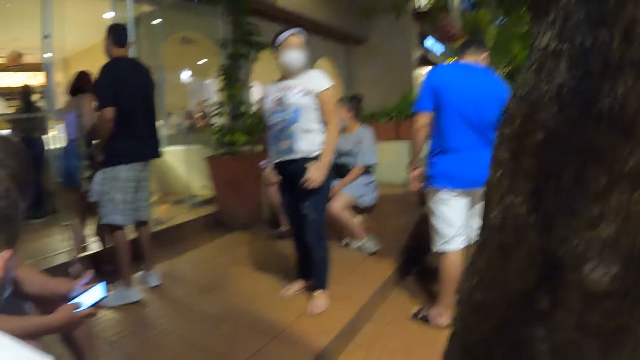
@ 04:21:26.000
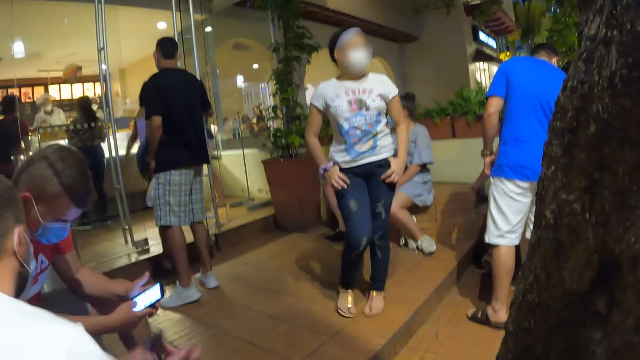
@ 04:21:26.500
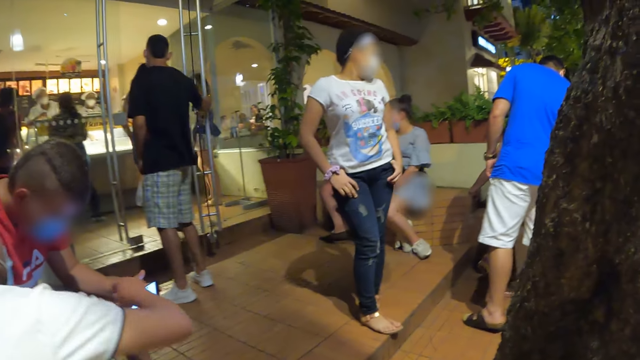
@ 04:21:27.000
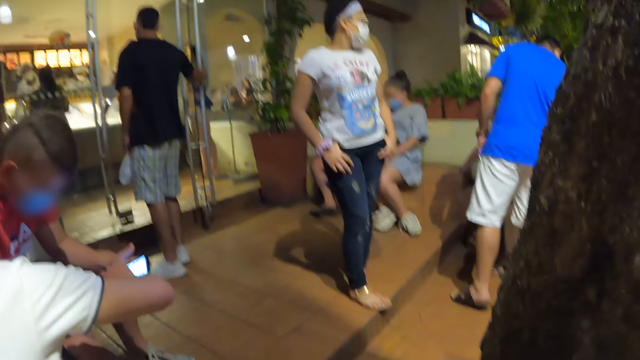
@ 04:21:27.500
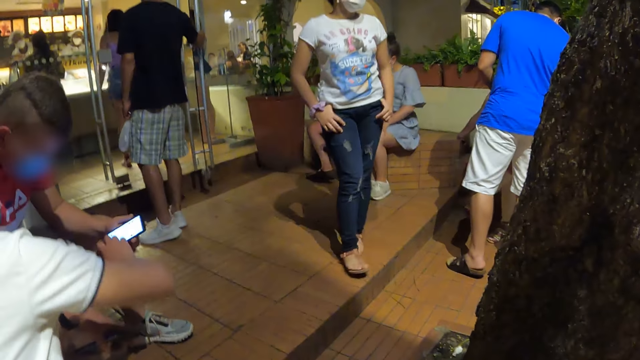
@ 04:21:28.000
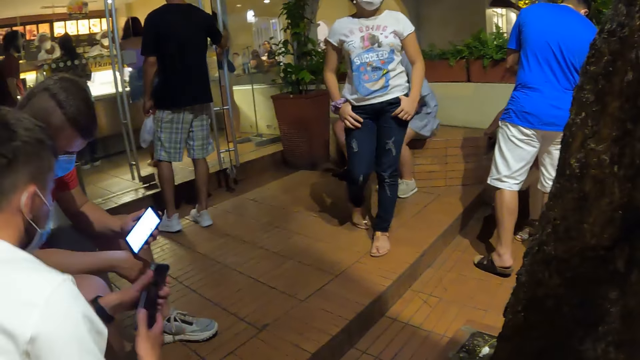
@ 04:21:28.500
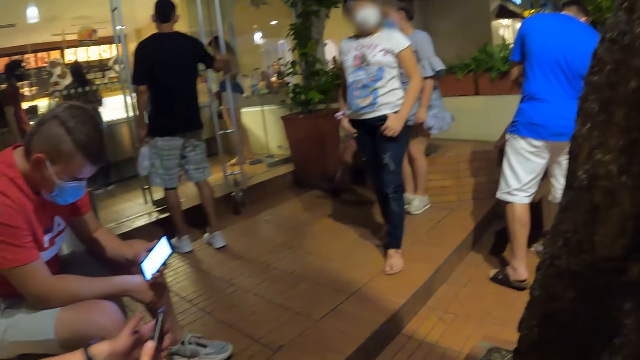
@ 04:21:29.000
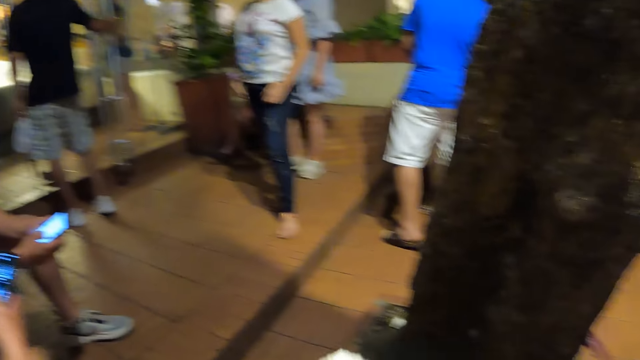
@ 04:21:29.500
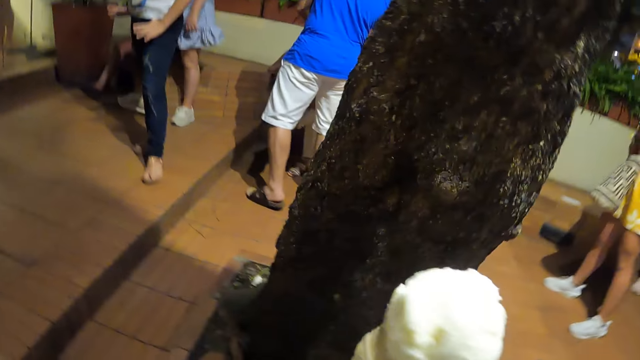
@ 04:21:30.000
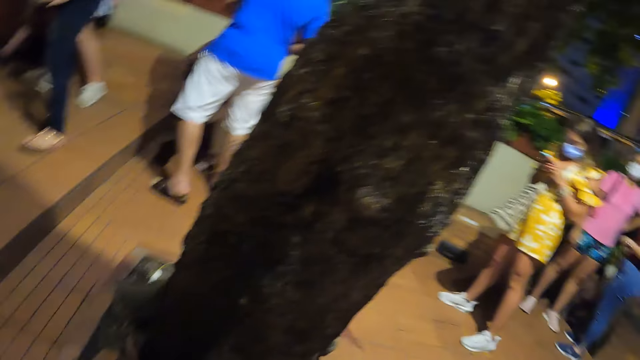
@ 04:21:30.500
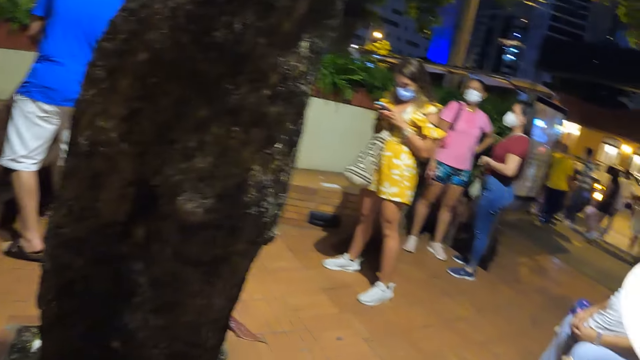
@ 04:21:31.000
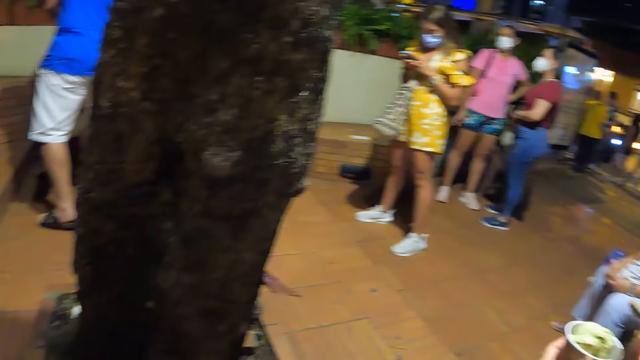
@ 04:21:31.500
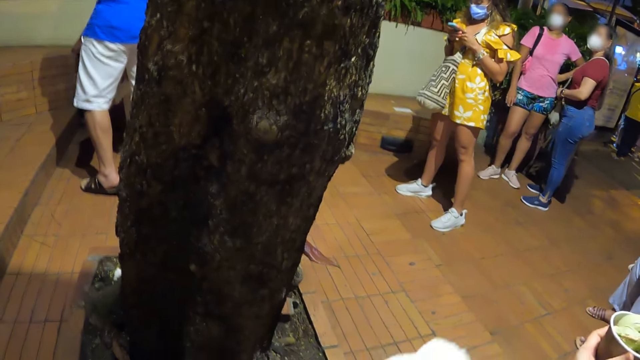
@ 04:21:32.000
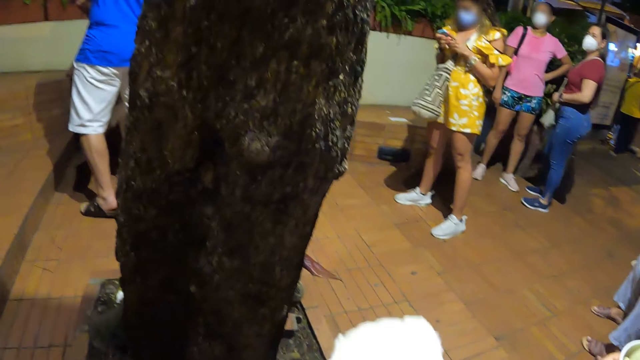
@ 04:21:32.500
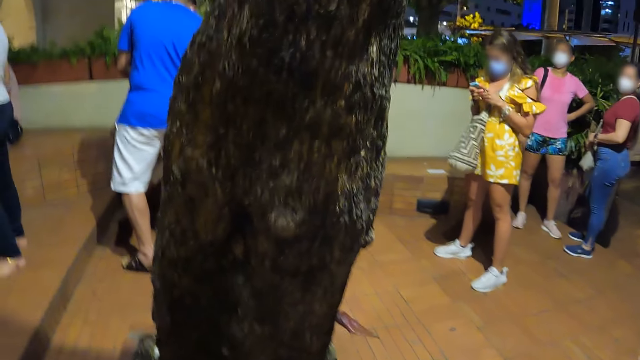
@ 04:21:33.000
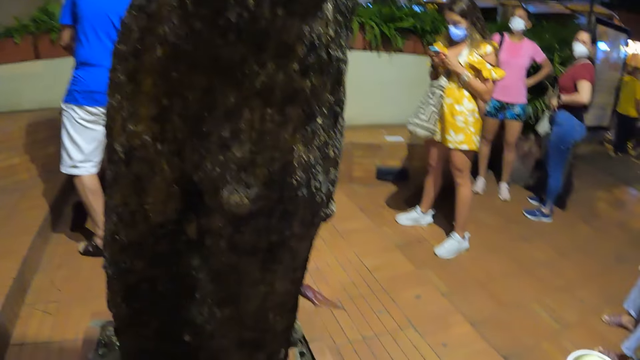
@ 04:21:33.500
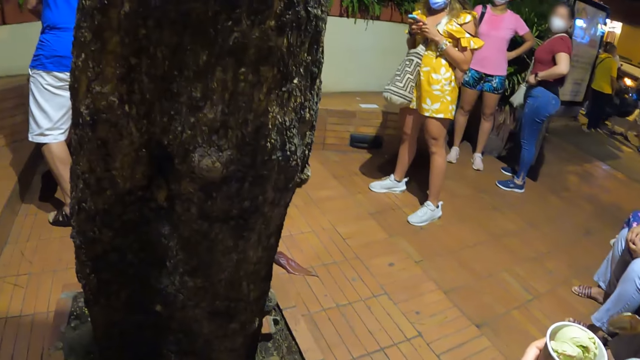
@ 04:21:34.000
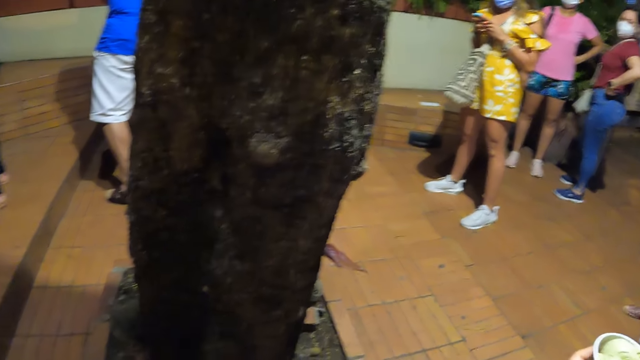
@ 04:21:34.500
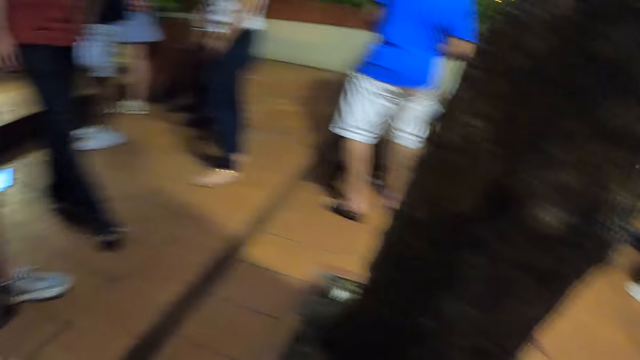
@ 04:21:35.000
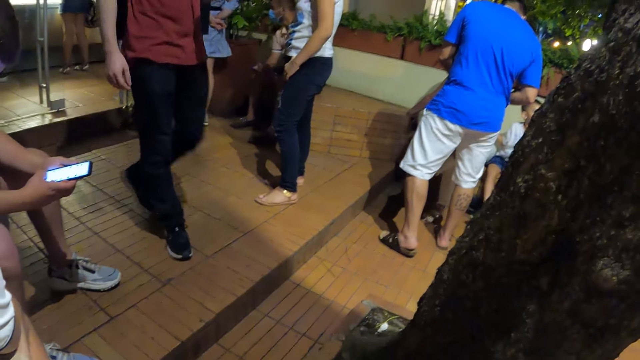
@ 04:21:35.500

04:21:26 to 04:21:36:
The camera wearer looks around. They eat the ice cream. They look around.

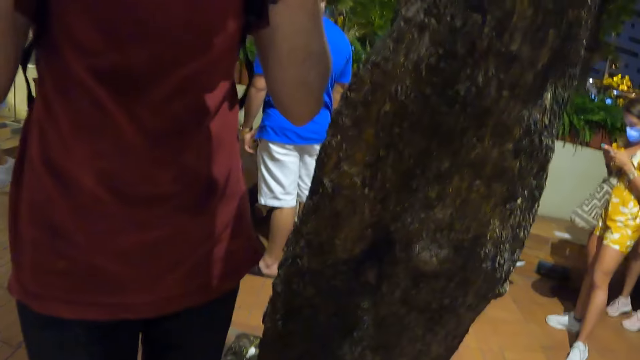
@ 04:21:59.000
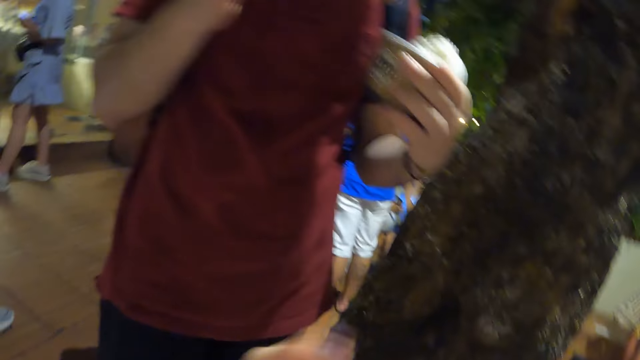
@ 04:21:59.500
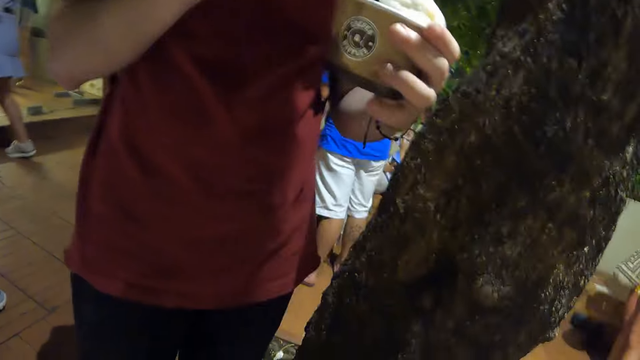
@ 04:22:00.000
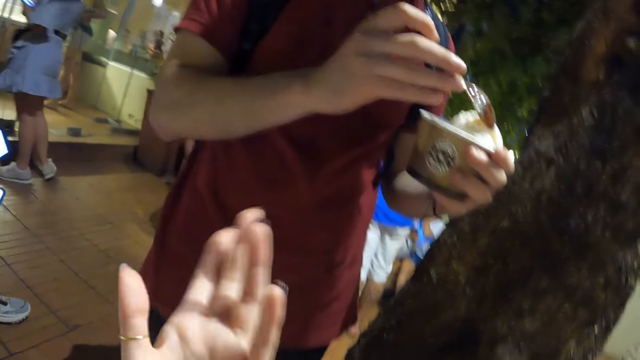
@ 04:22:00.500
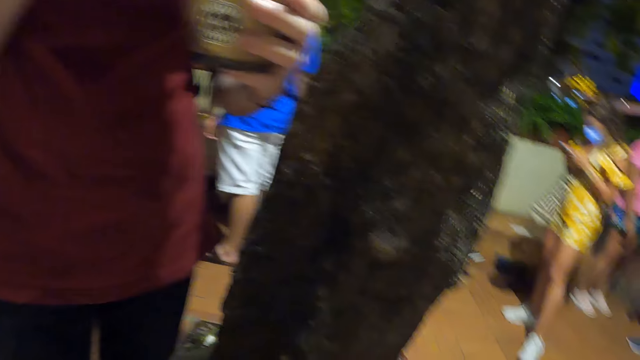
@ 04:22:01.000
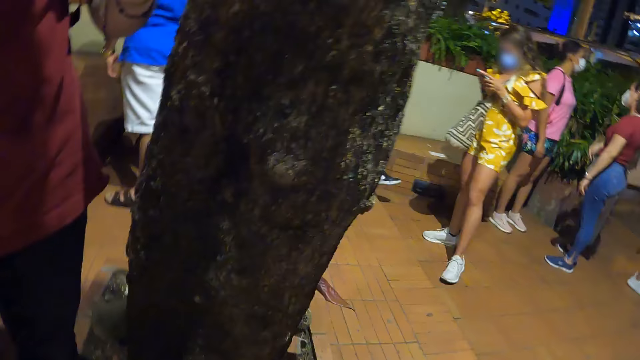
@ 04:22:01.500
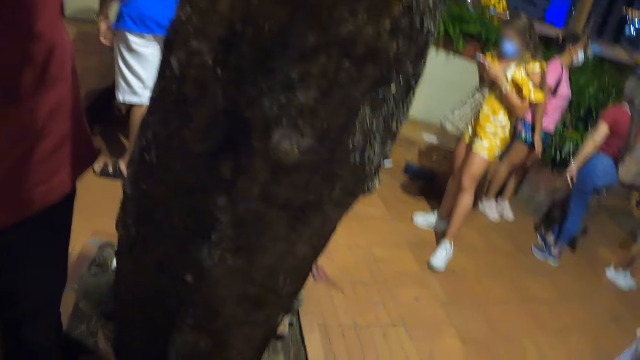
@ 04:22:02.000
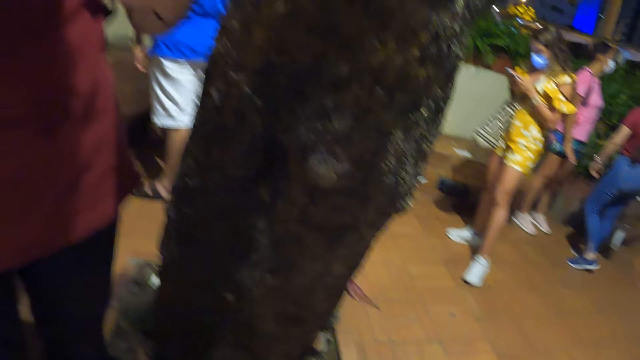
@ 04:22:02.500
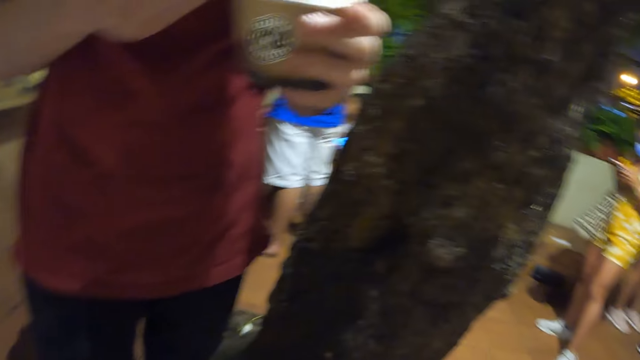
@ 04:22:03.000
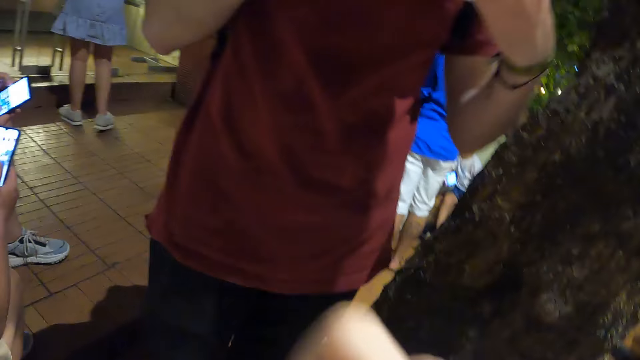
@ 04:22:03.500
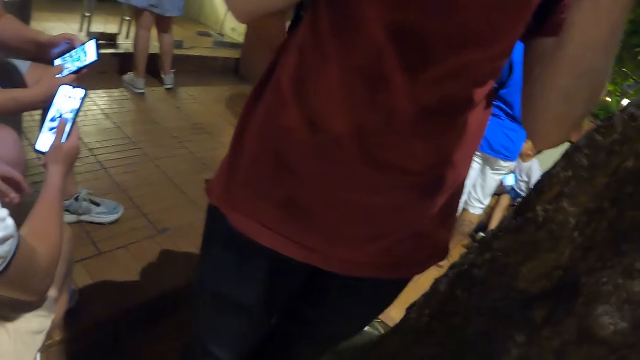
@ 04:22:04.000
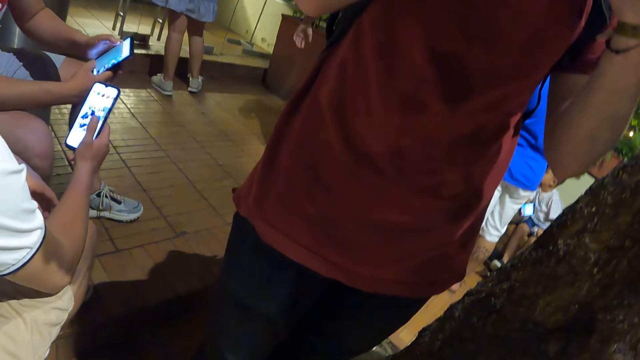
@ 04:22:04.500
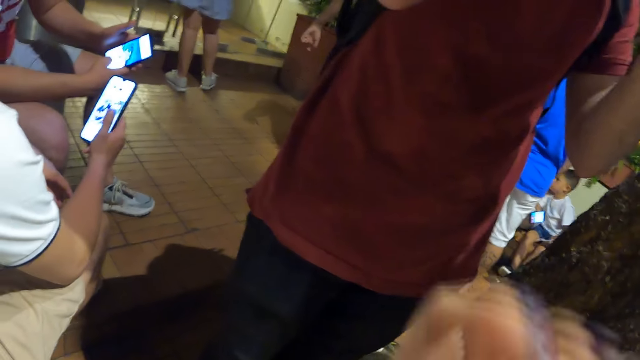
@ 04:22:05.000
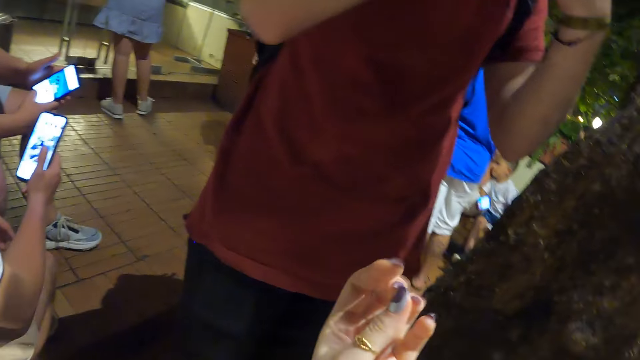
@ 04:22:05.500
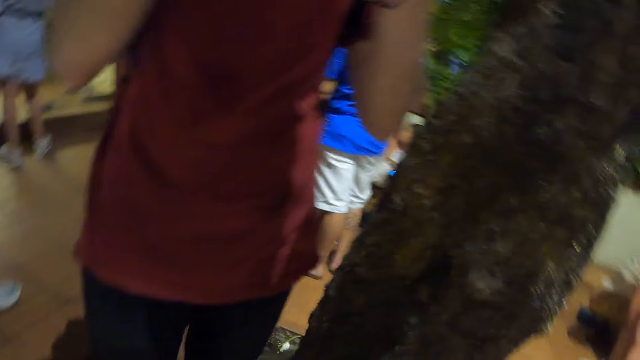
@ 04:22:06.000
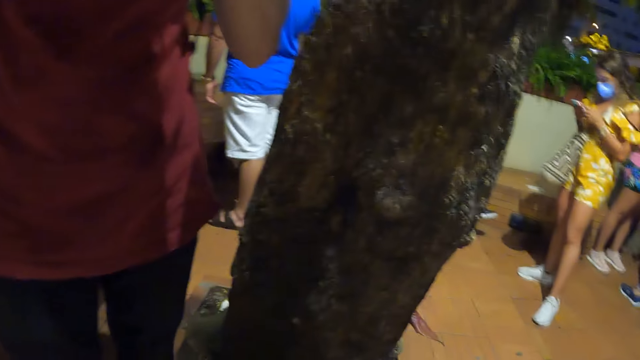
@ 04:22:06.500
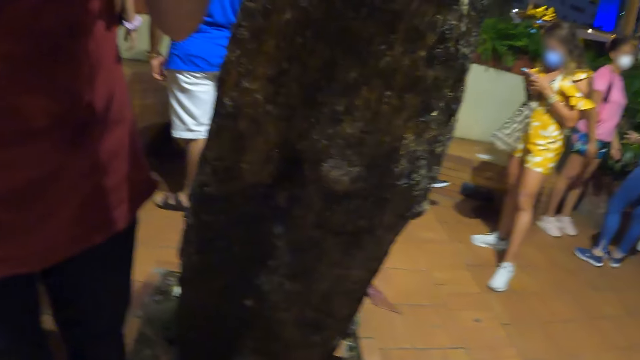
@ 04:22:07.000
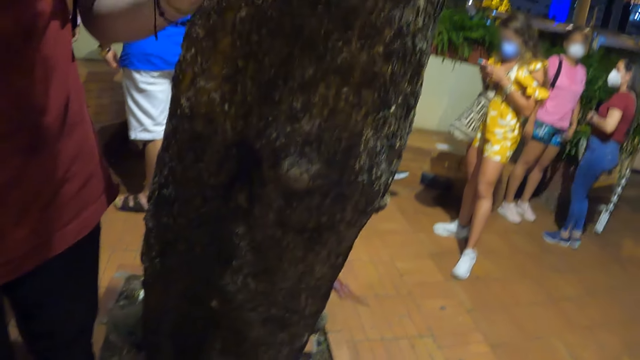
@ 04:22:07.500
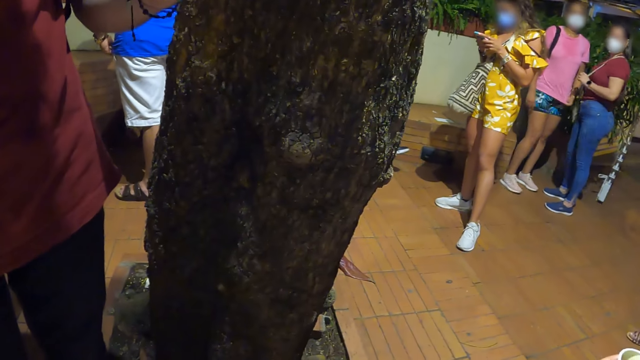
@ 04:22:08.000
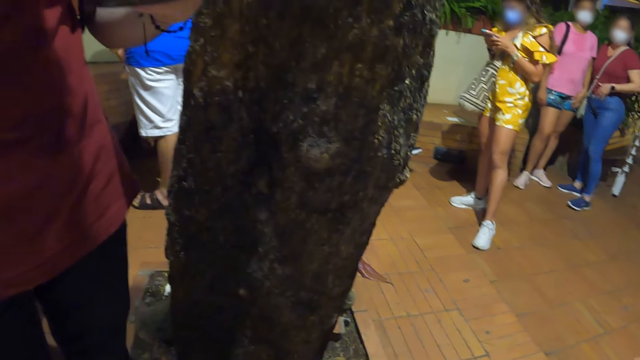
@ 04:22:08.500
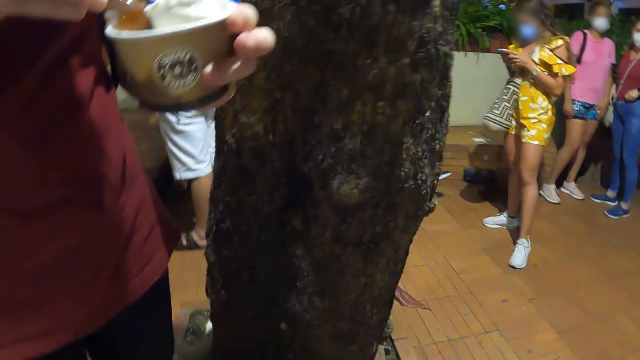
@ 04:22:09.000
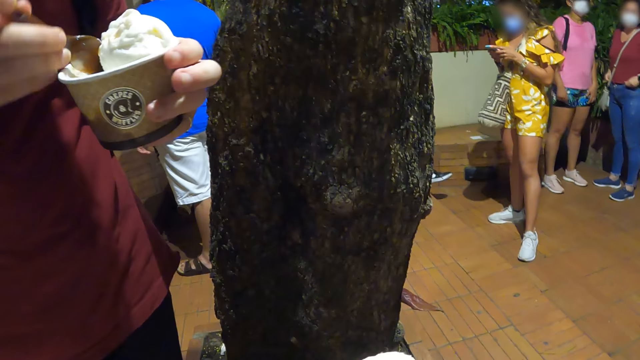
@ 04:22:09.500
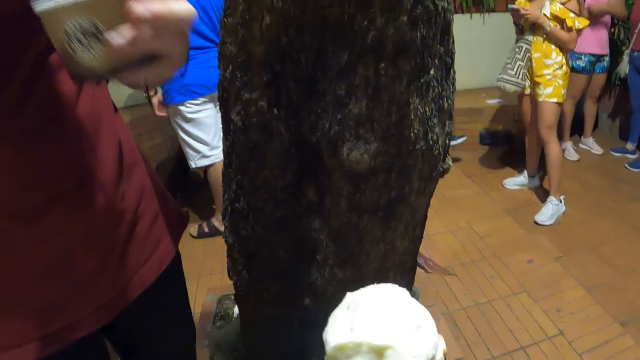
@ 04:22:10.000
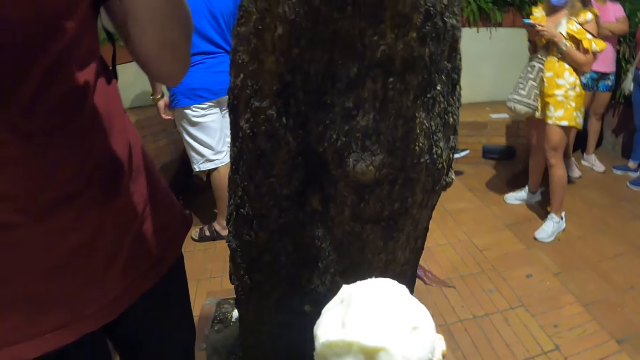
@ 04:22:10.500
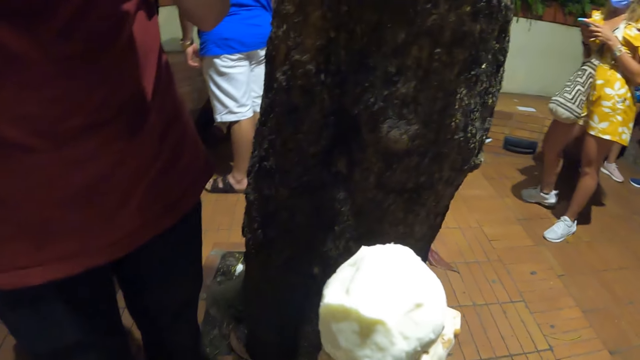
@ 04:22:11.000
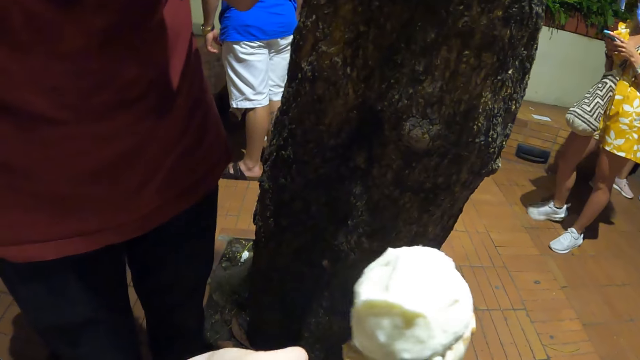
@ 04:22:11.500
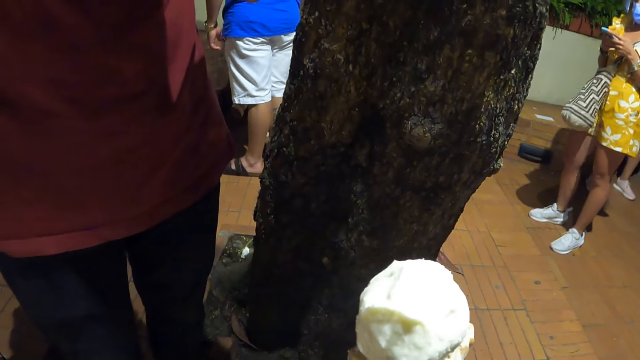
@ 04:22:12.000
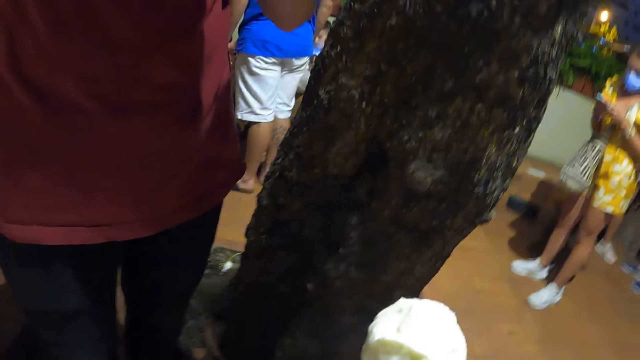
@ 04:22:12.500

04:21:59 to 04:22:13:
The camera wearer stretches the hand. They look around. They check the hands. They look around.
